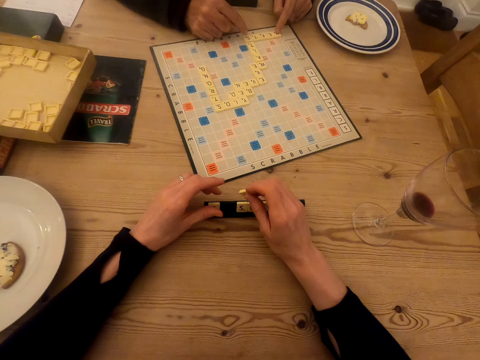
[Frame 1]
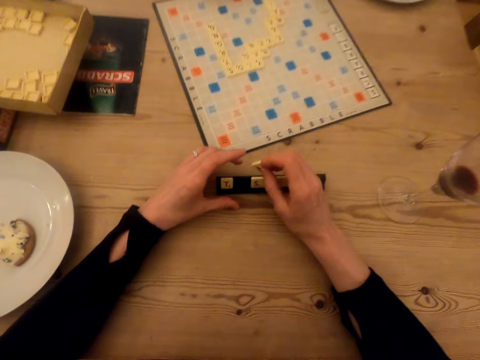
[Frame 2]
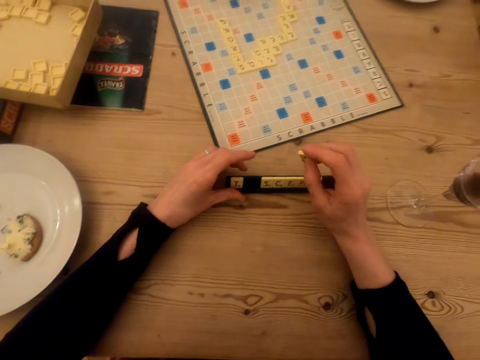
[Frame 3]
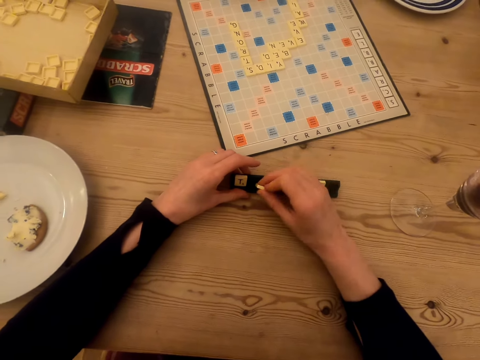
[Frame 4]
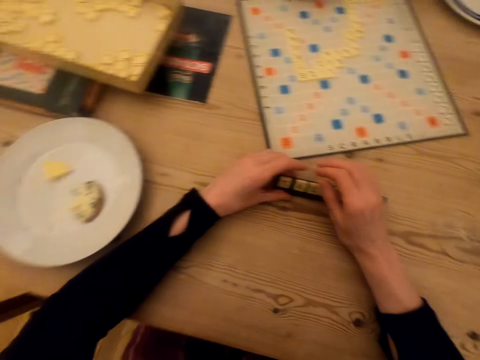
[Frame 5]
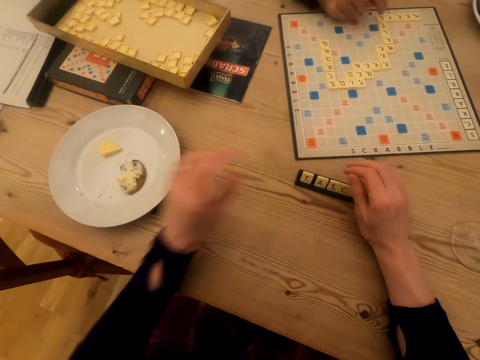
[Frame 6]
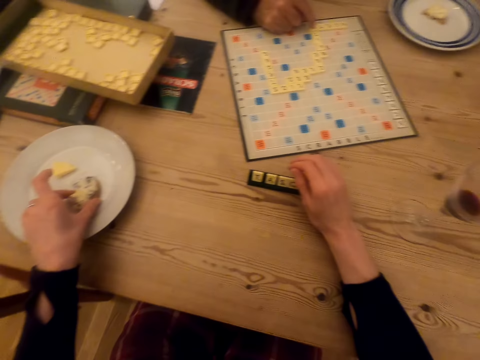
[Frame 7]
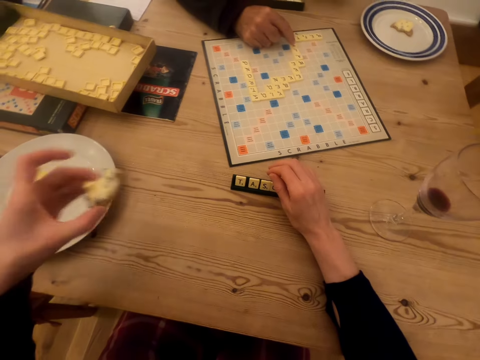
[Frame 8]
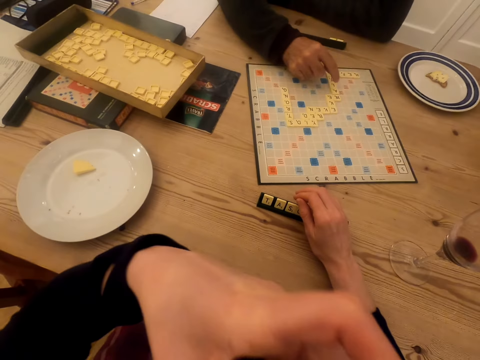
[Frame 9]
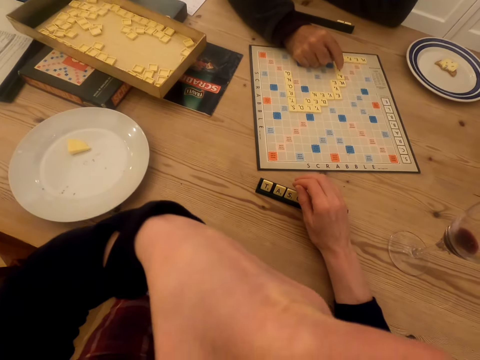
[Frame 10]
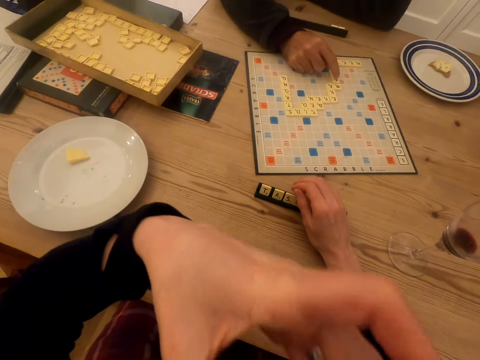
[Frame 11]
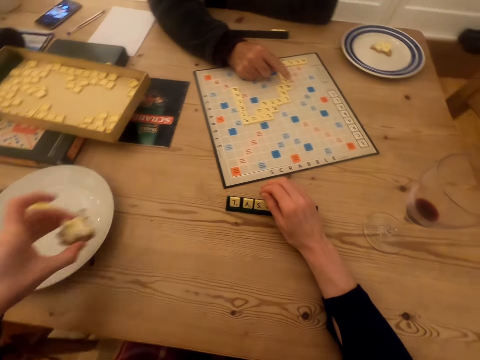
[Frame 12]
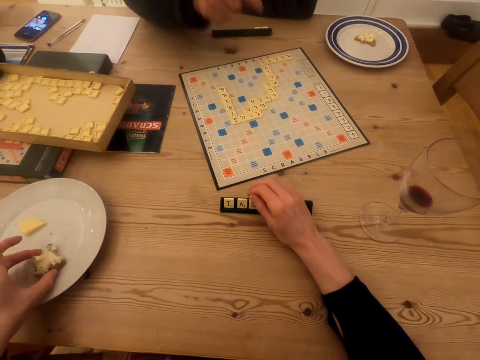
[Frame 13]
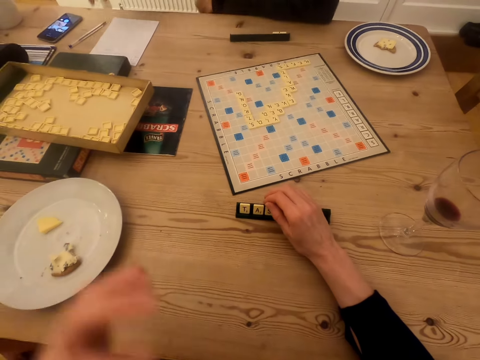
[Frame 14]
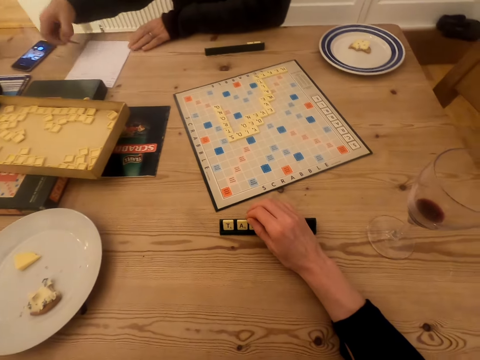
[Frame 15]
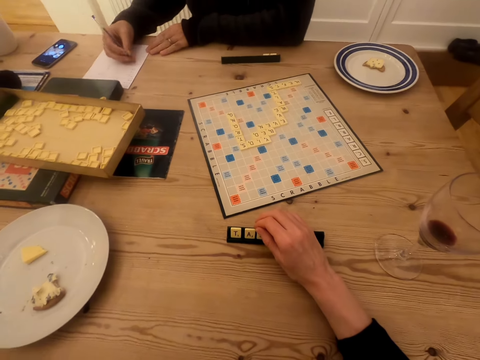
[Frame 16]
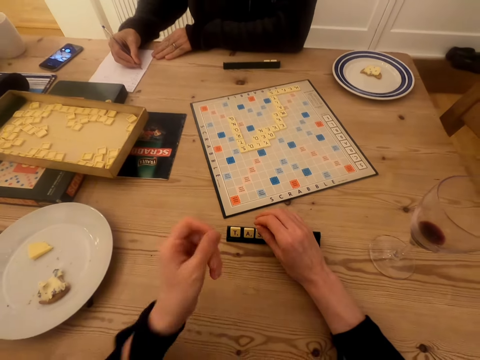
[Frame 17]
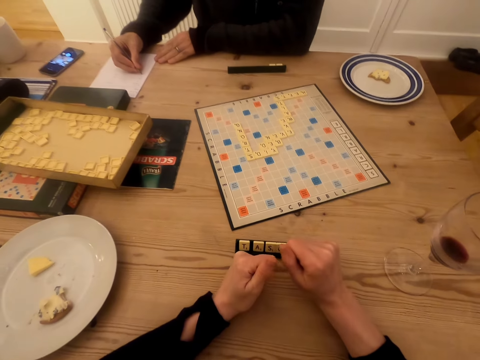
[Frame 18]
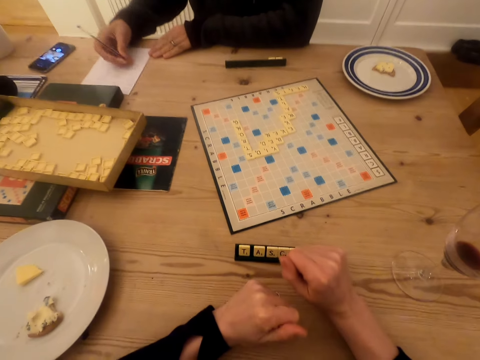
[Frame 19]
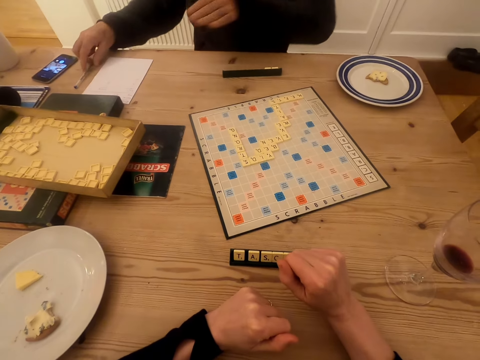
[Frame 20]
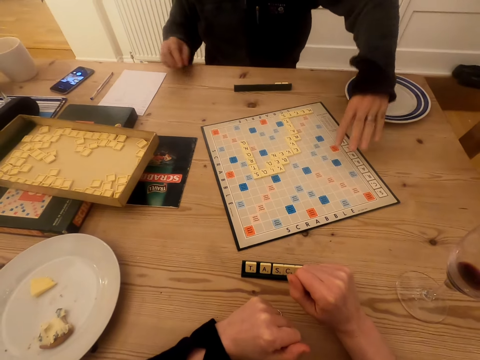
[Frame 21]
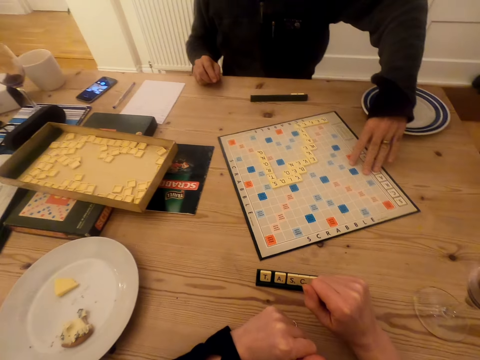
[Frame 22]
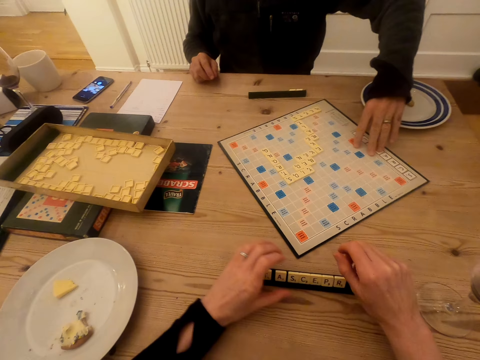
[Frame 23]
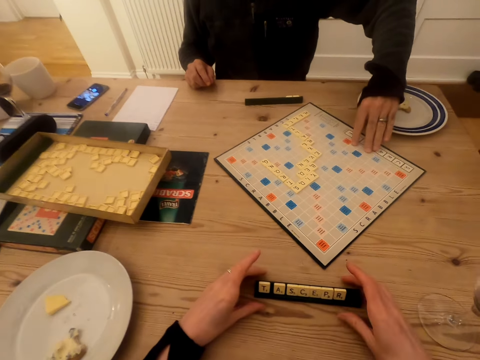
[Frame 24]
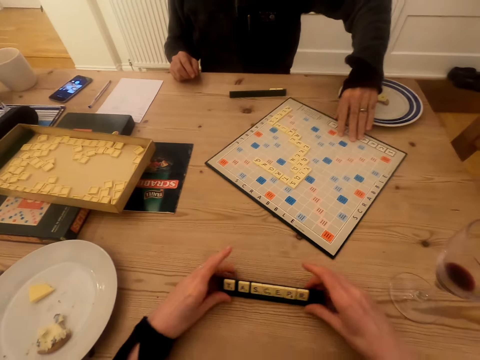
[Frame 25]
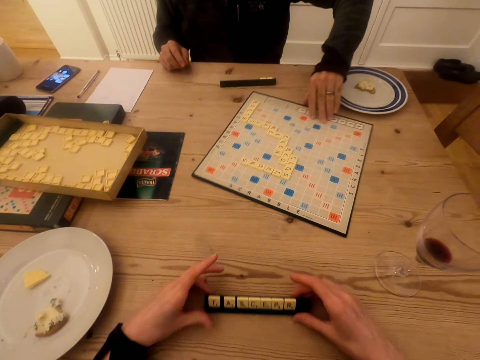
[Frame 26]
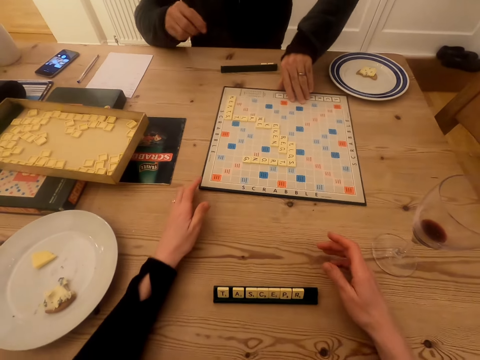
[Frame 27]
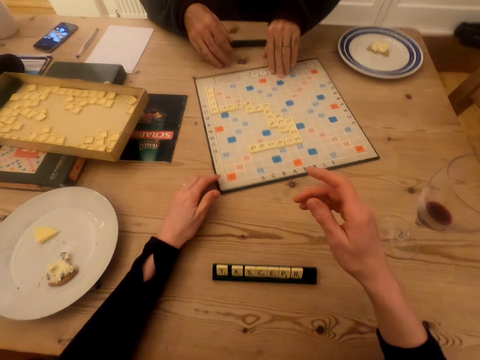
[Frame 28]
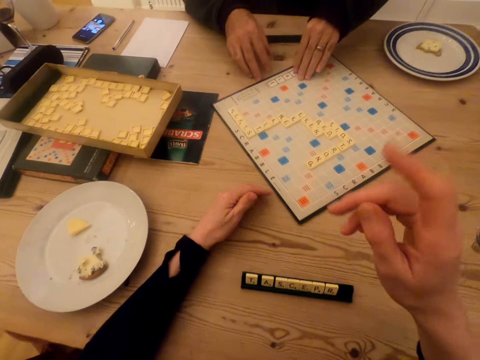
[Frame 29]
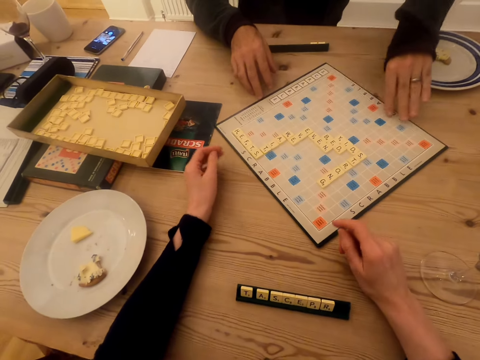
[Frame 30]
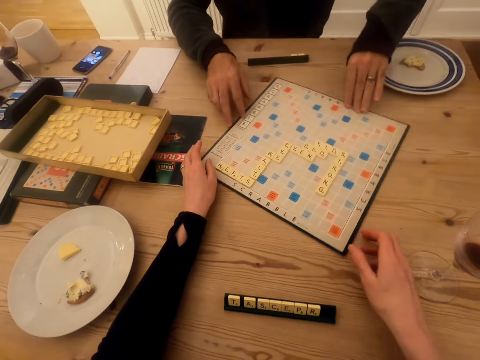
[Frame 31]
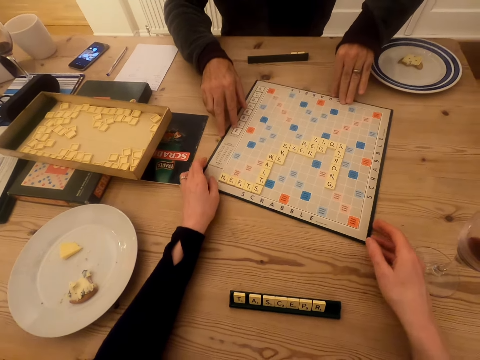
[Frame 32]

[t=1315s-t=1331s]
The camera wearer interacts with a man. They put a scrabble tile in the tile holder. They arrange scrabble beads on the scrabble tile rack. They pick the snack, eat the snack, and put the snack in the plate. The man picks the pen and writes on the paper. The camera wearer interacts with the man. The man places the pen on the table and rotates the scrabble board. The camera wearer moves the scrabble tile holder. They rotate the scrabble board.

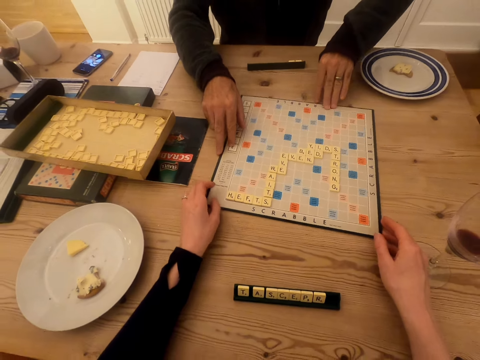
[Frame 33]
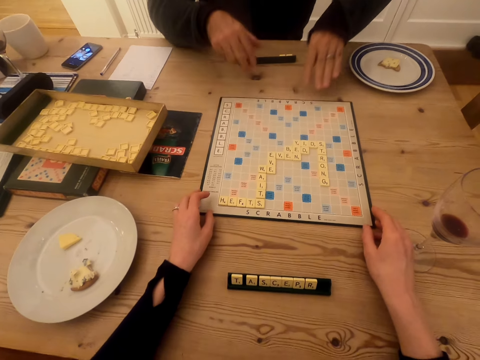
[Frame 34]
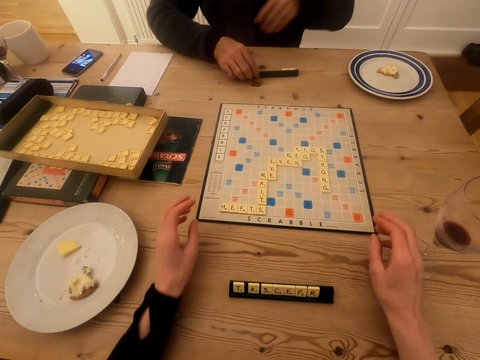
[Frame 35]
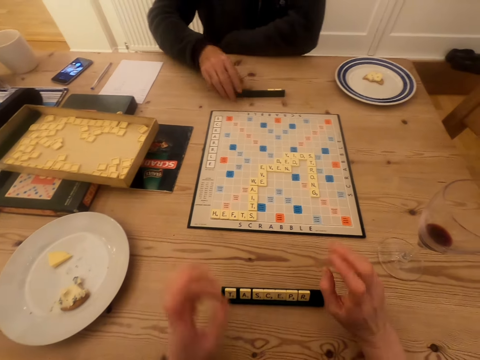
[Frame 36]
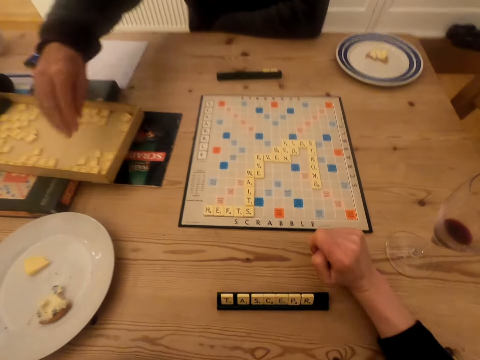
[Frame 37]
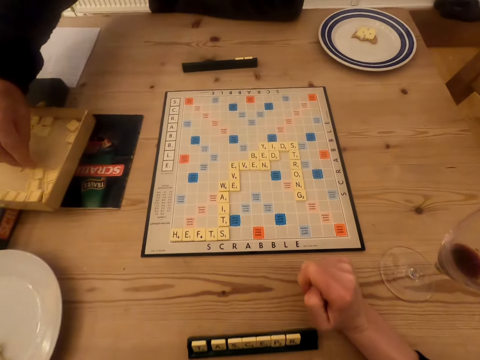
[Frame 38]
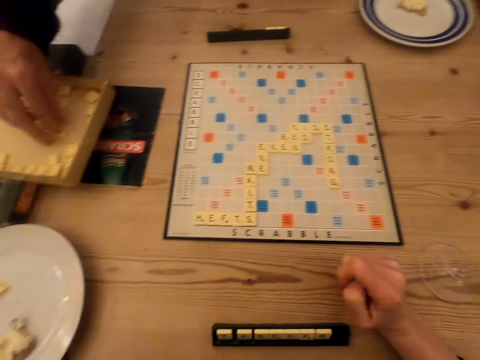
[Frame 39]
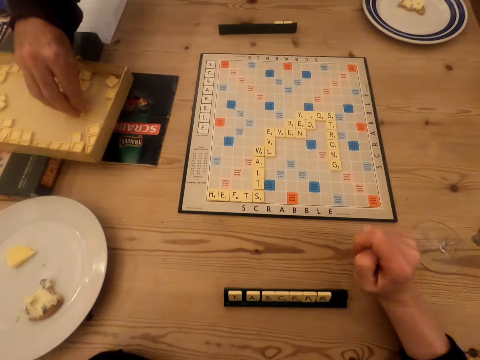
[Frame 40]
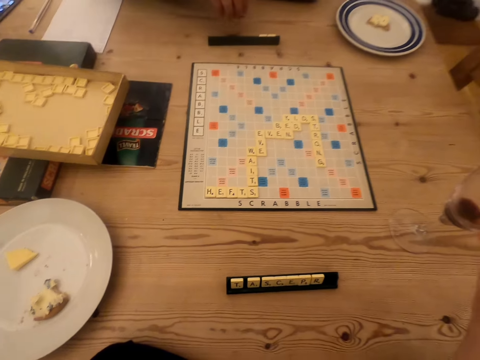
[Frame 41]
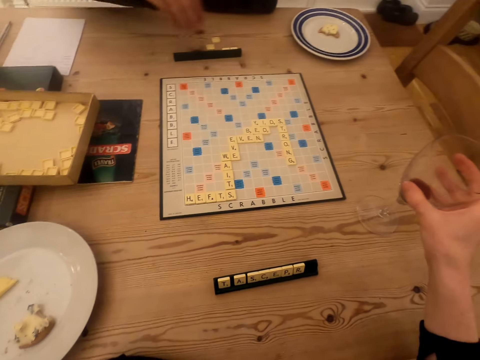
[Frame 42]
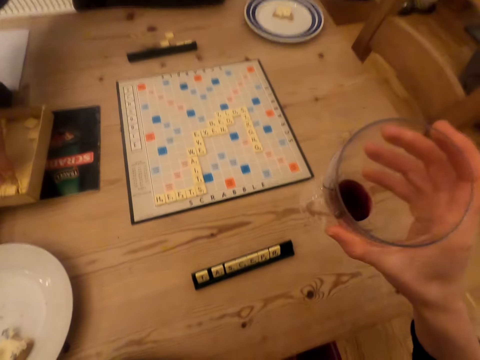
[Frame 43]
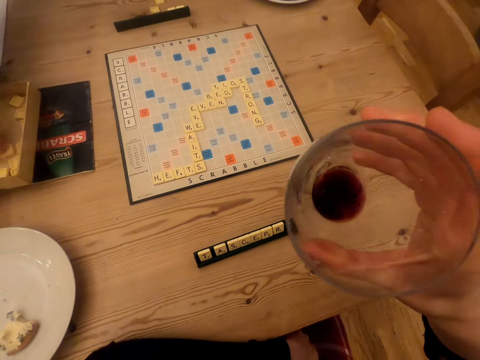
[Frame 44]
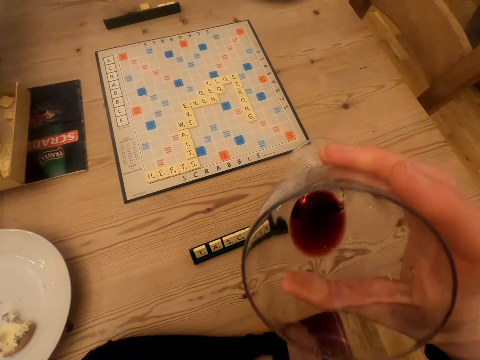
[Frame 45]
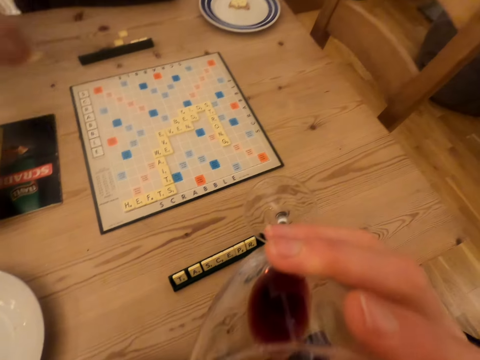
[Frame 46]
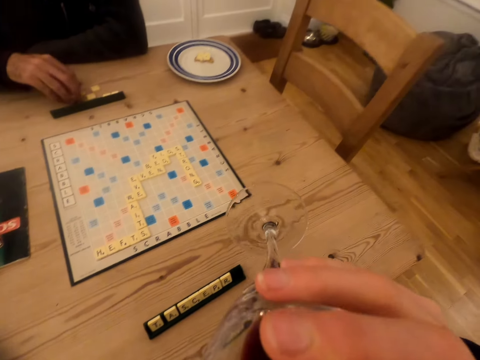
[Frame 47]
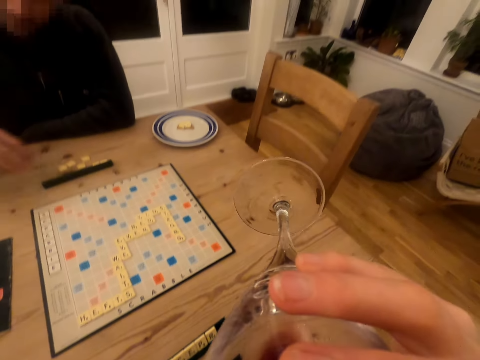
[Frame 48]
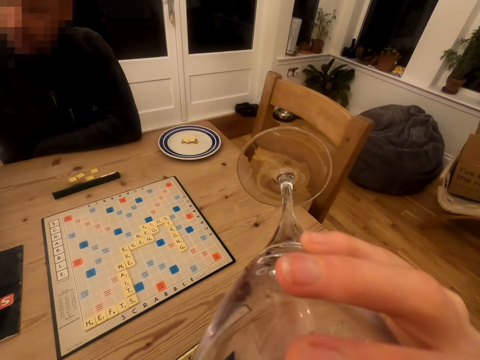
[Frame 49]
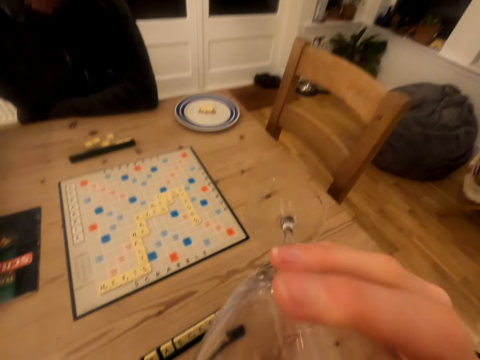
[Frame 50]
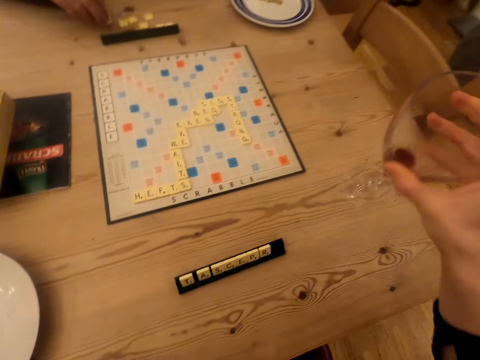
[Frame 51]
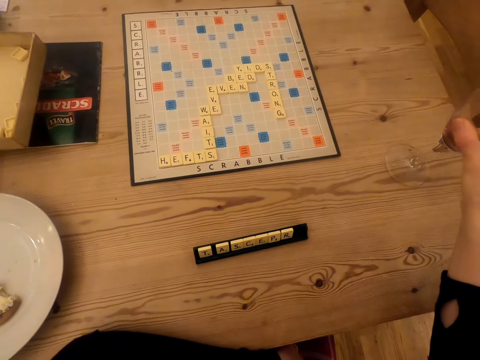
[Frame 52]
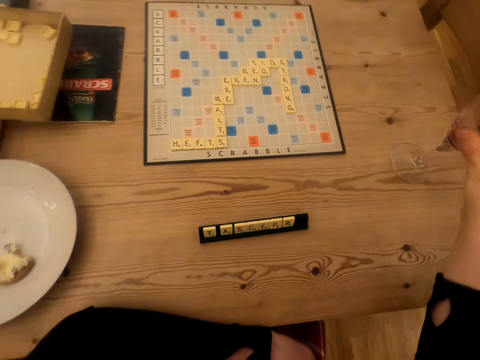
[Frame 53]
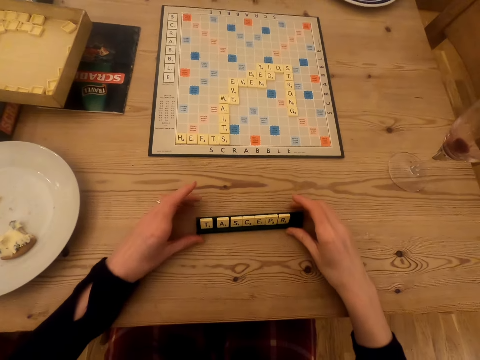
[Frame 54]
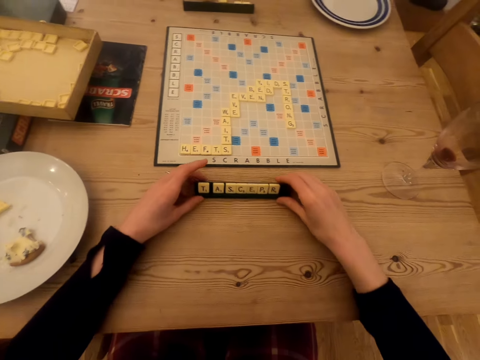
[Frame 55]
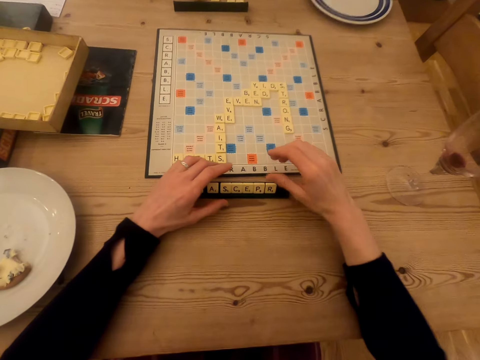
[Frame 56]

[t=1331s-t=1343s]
A man moves the scrabble tile holder. The camera wearer moves the scrabble tile rack. The man turns the scrabble board round and picks scrabble tiles. The camera wearer picks the glass with the drink. The man places the scrabble tiles on the table, picks scrabble tiles, and places the scrabble tiles on the table. The camera wearer drinks wine from the glass. The man picks scrabble tiles. The camera wearer places the glass on the table. The man places the scrabble tiles on the table. The camera wearer moves the scrabble tile holder.
